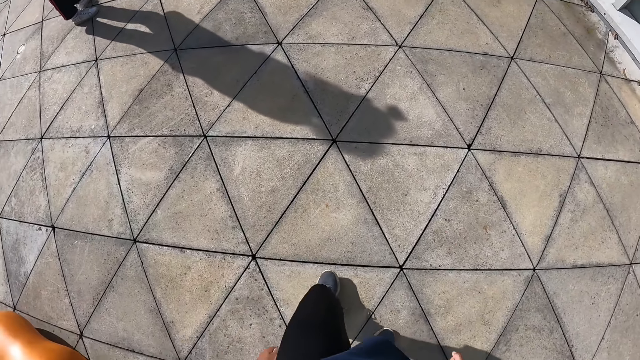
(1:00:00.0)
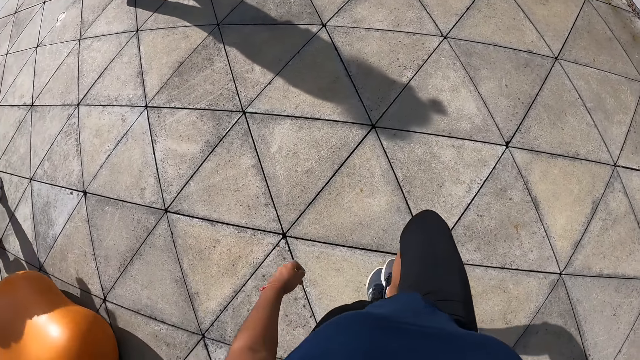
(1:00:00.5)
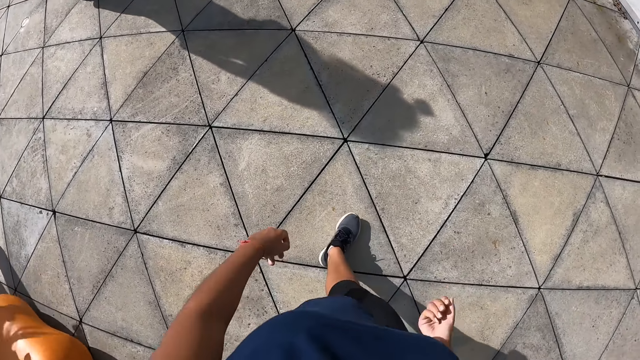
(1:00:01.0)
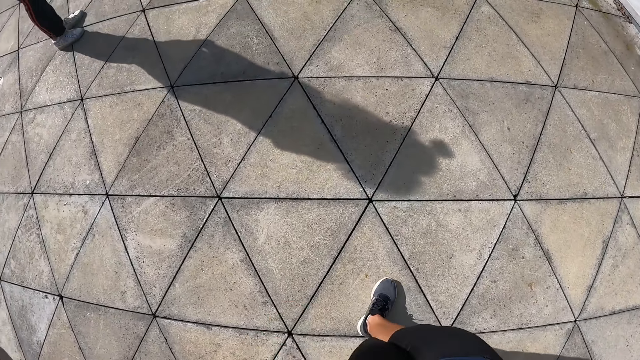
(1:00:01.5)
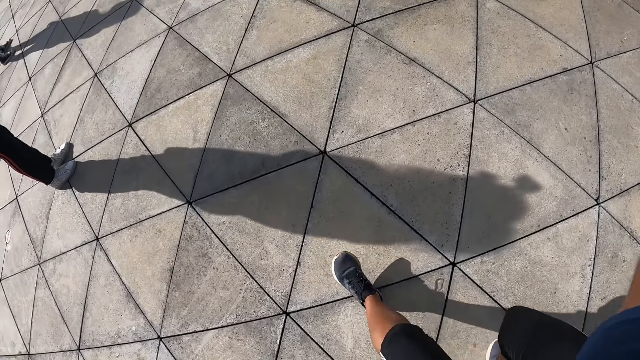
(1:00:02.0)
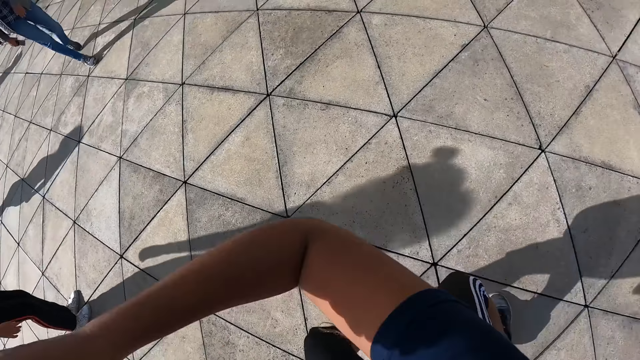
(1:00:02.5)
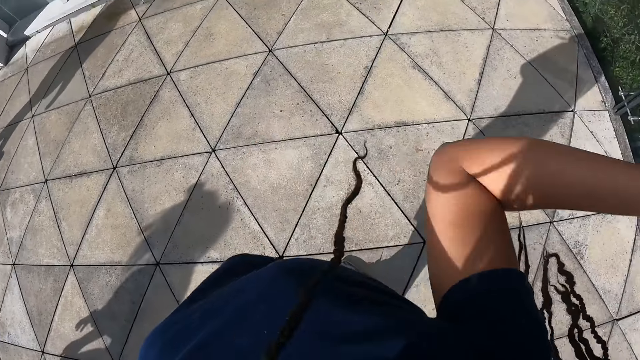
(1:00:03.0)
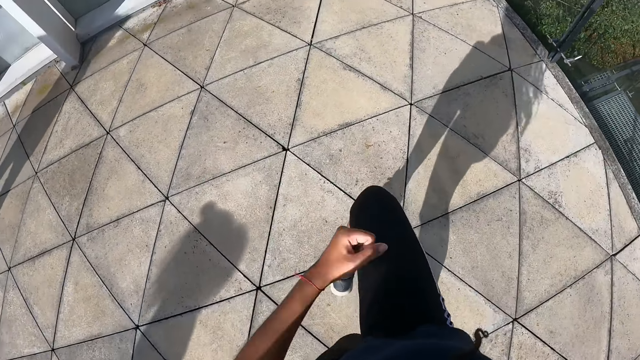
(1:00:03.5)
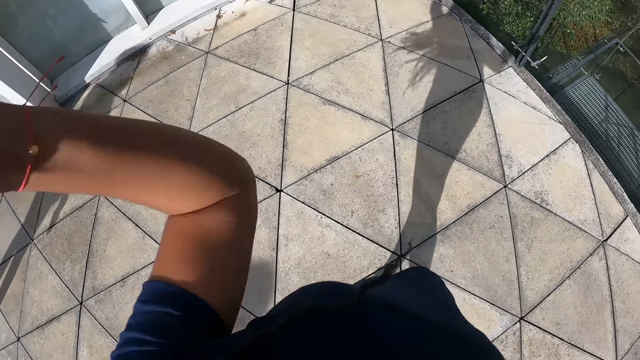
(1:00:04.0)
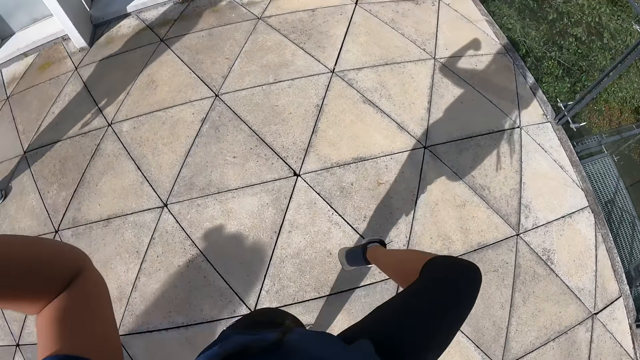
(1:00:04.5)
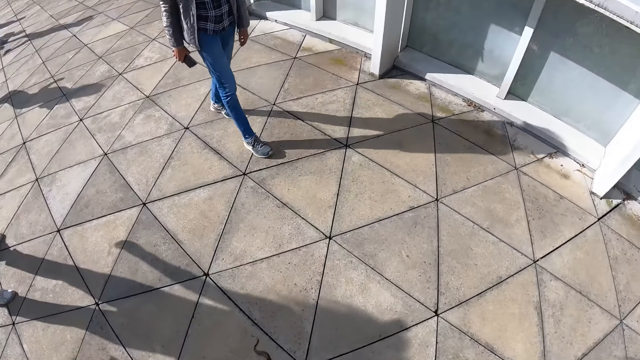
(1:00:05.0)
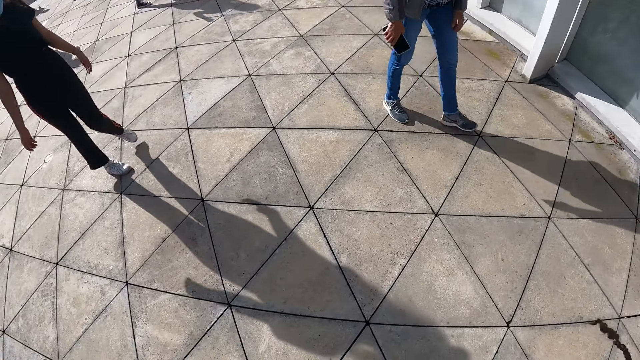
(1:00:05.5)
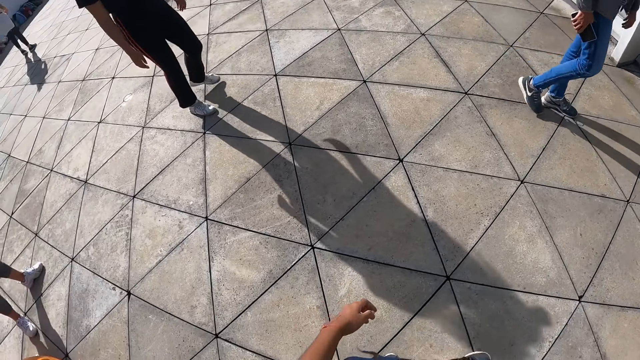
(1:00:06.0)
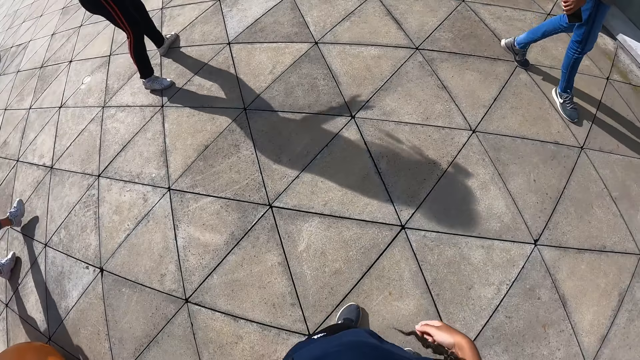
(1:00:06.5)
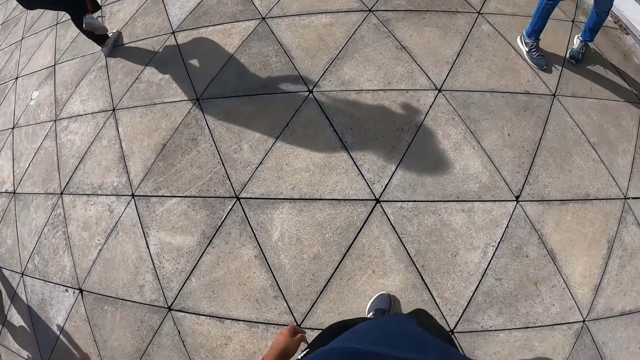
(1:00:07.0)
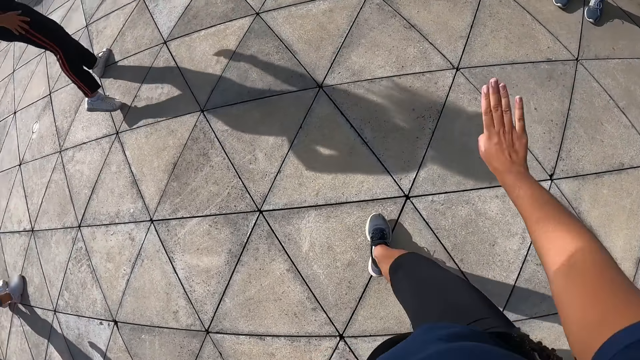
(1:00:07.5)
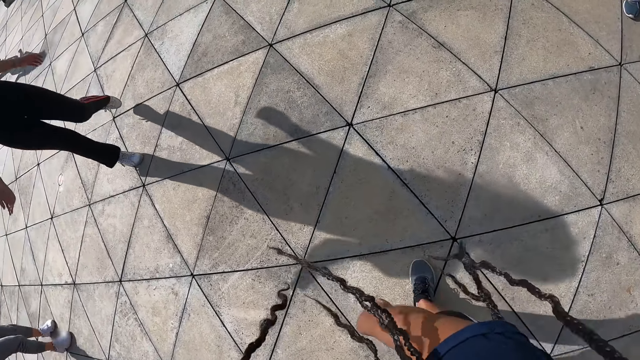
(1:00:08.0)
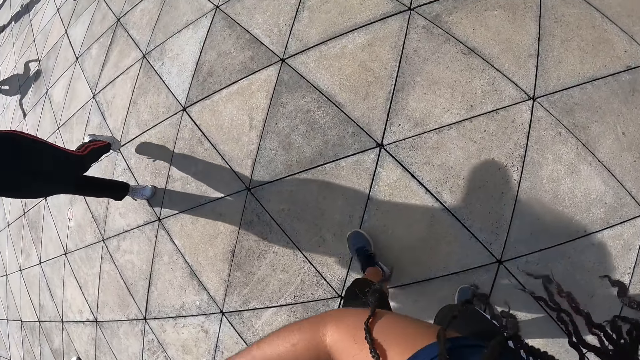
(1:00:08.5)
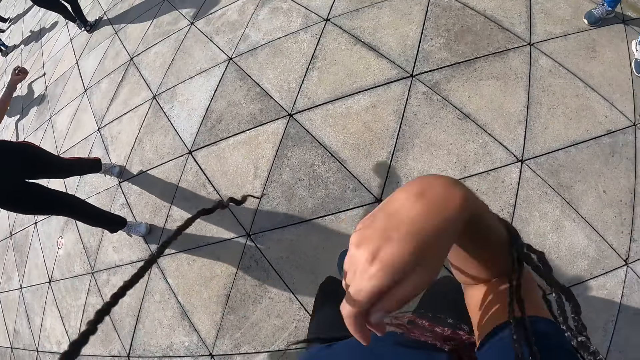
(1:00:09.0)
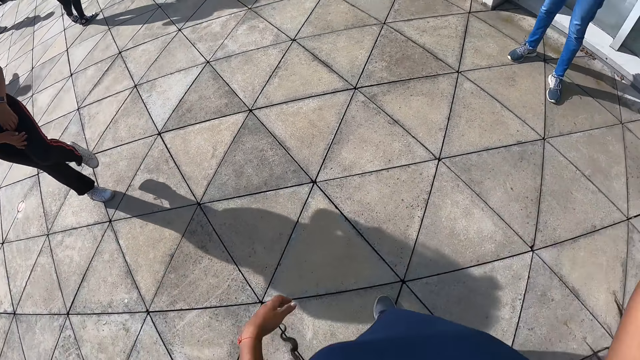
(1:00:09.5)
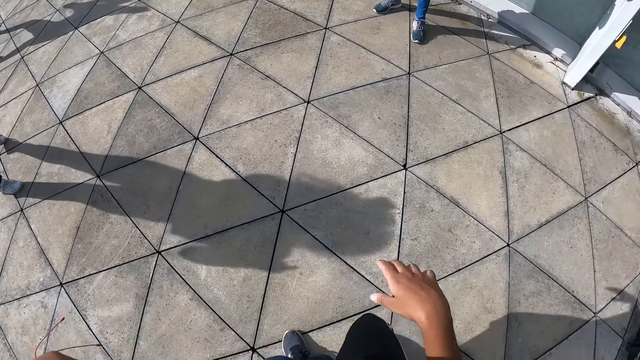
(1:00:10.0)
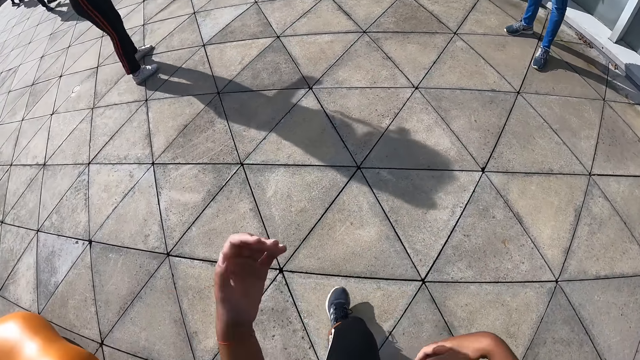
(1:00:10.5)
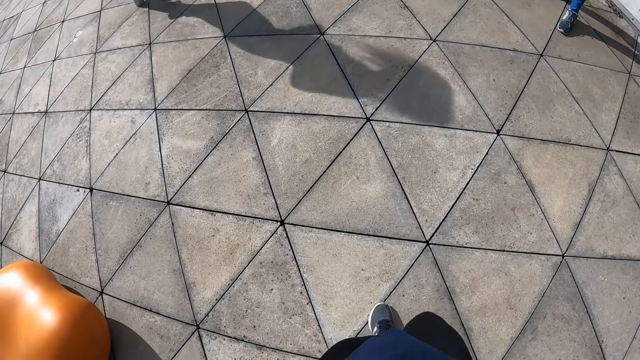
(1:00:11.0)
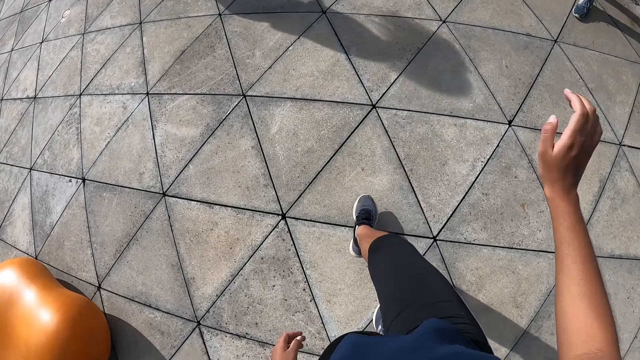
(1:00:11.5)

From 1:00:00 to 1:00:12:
The camera wearer moves with her feet. She practices dance moves. She gesticulates with her hands. The man walks around the park.

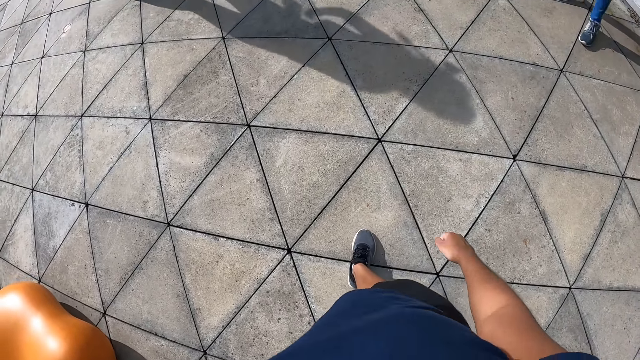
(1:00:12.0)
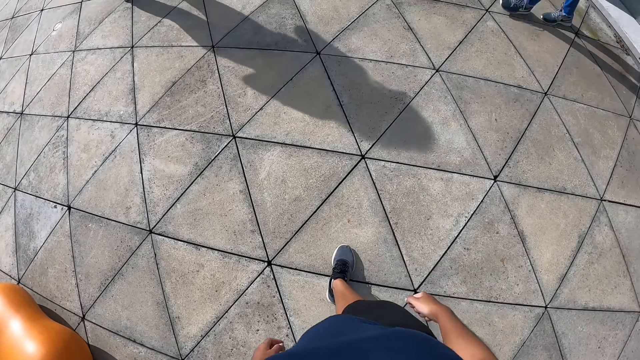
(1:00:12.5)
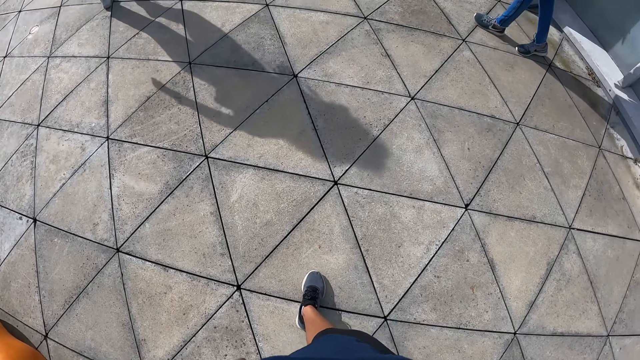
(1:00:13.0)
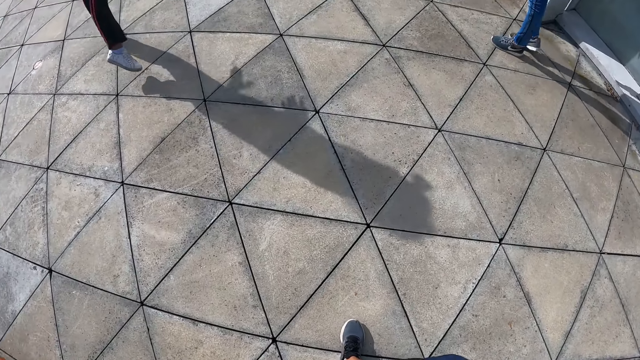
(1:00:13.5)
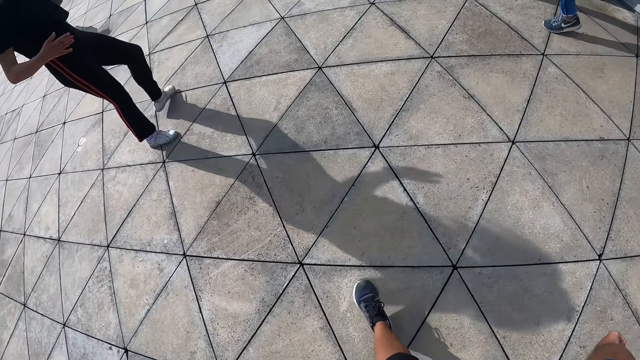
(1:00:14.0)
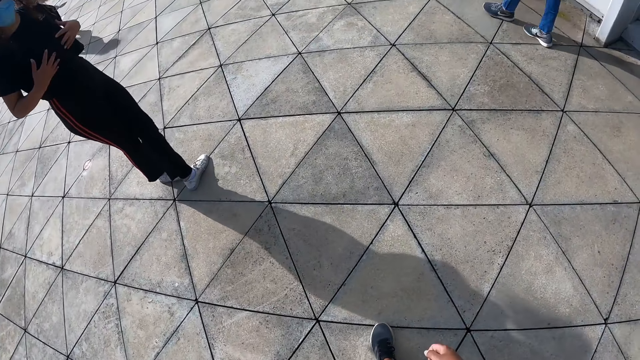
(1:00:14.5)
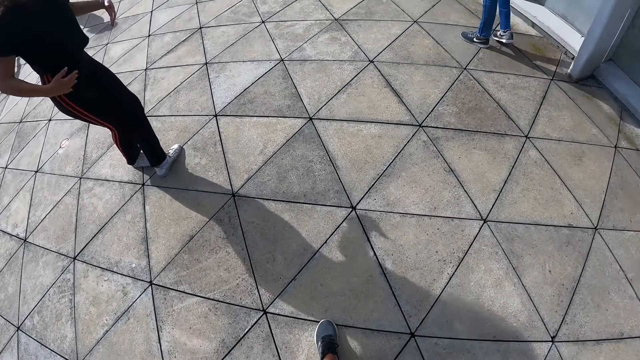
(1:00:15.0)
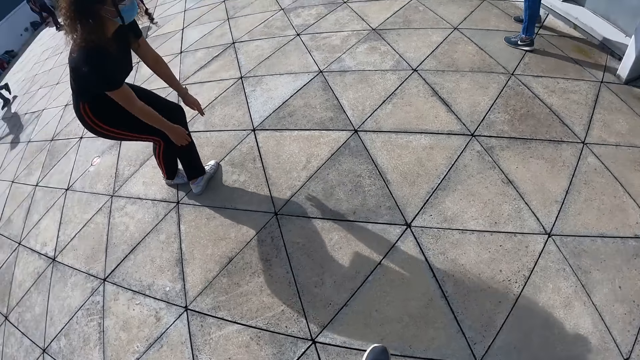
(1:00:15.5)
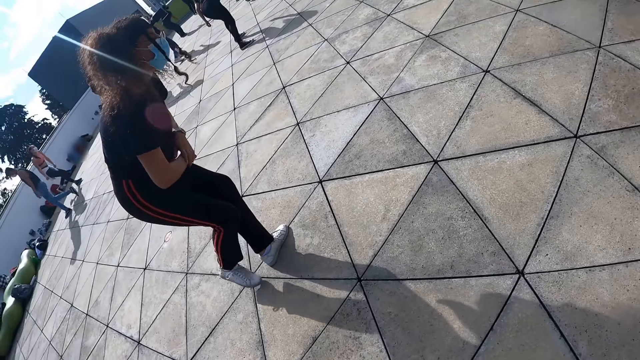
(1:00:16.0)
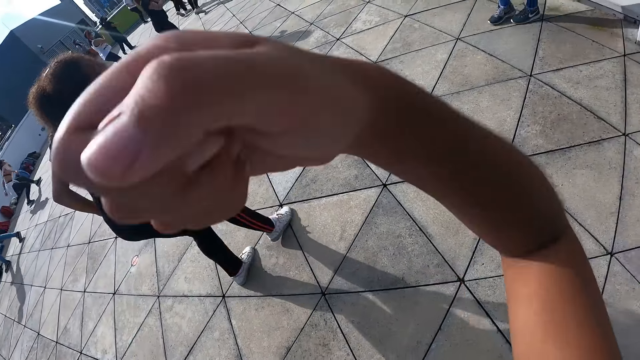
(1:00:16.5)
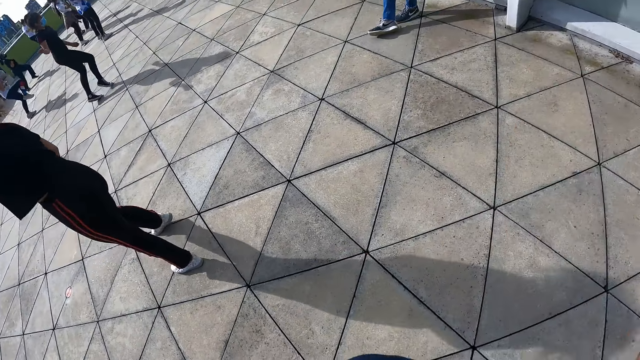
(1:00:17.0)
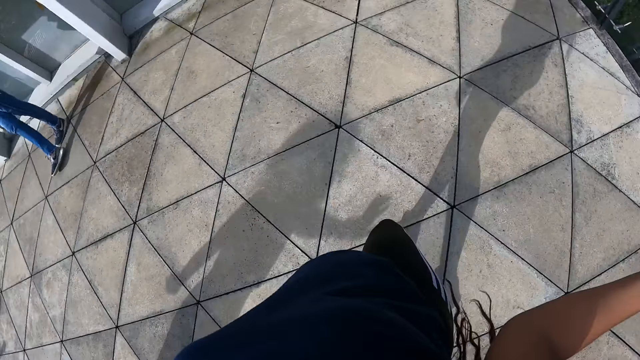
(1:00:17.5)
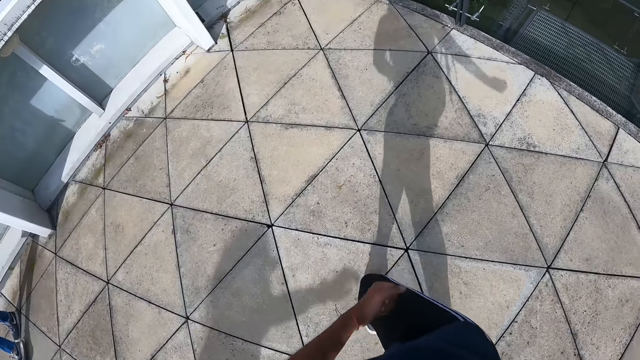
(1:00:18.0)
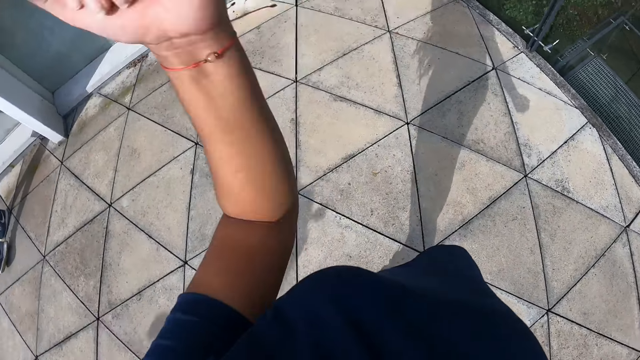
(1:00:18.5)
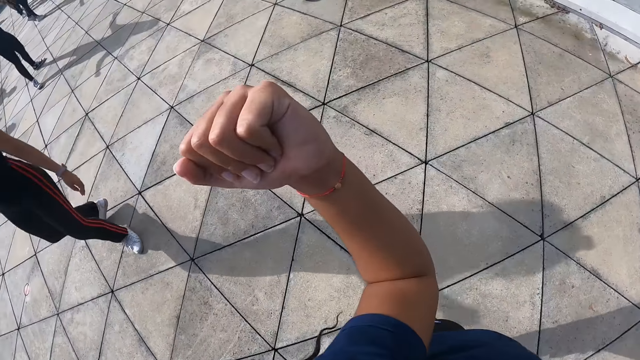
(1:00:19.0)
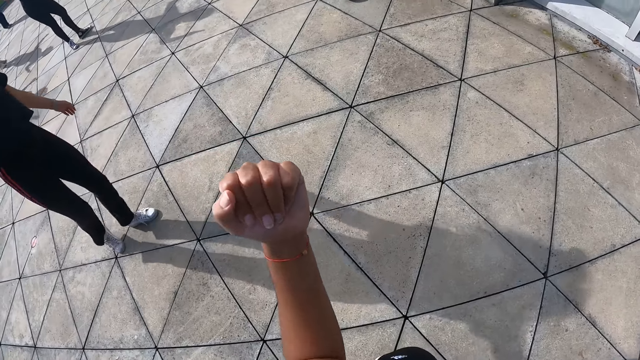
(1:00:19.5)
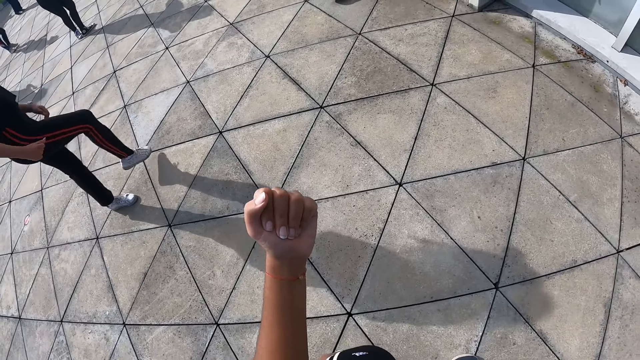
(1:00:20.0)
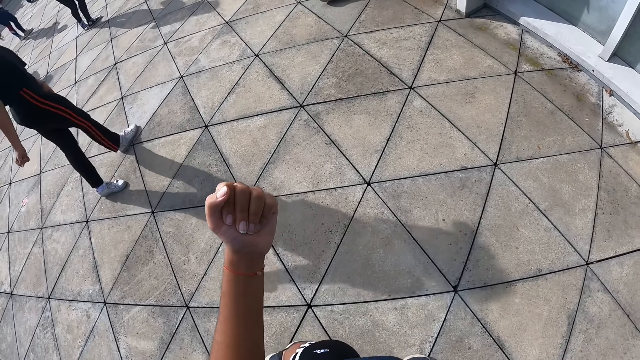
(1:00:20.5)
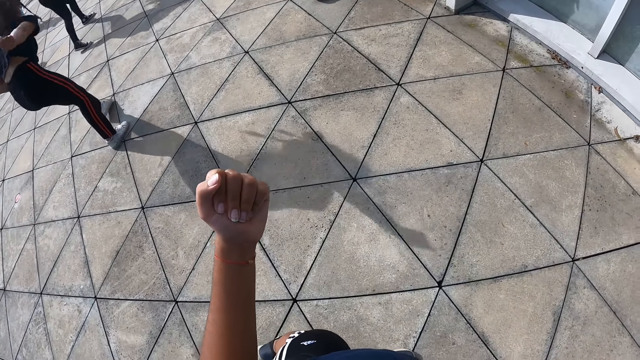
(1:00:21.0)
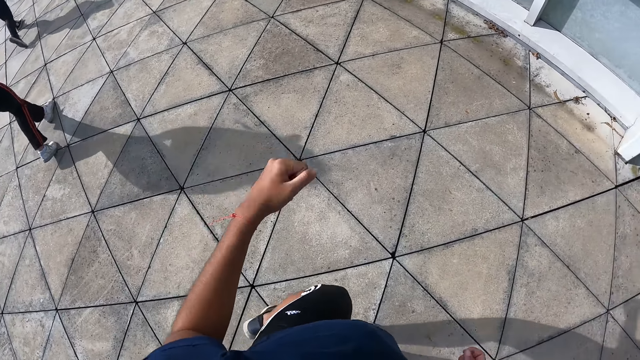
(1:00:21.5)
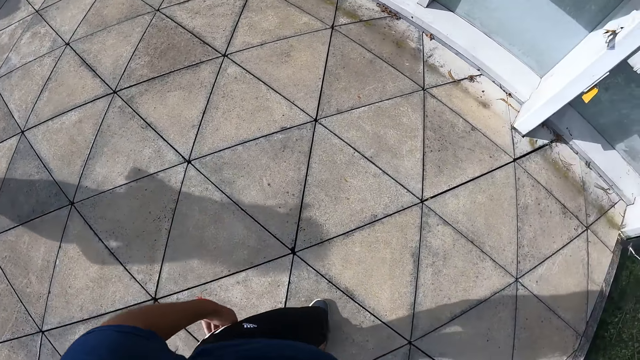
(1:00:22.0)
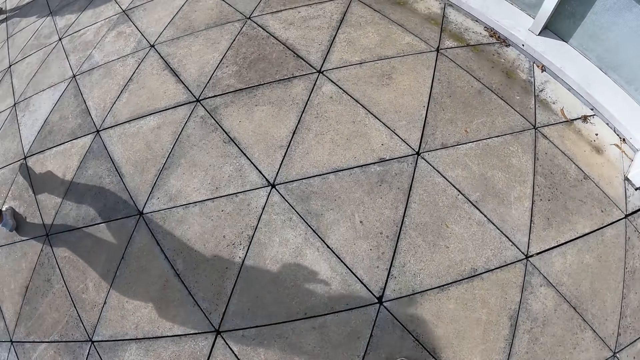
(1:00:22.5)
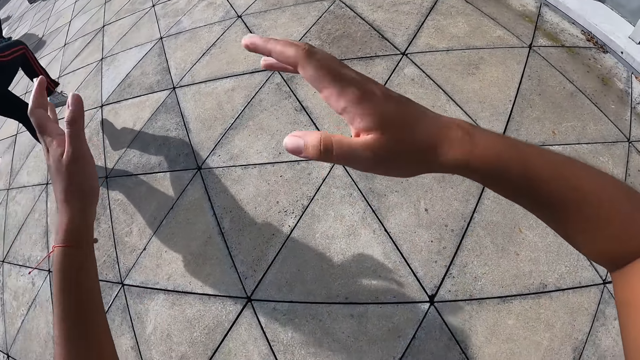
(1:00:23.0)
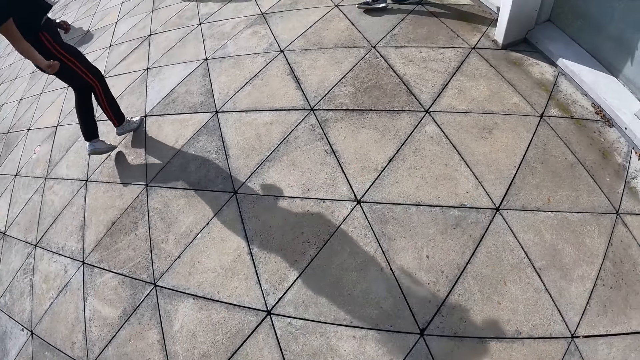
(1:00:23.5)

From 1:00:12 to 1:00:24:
A person practices dance moves. The camera wearer practices dance moves. Another person practices dance moves.
